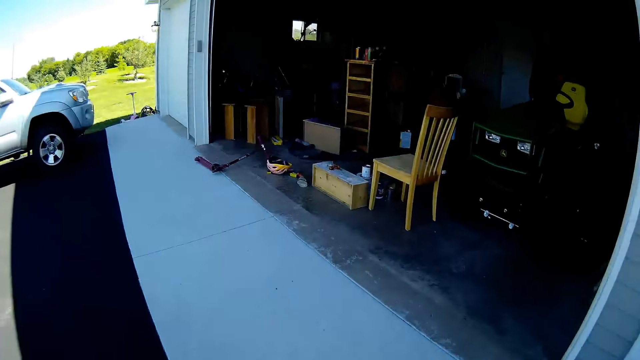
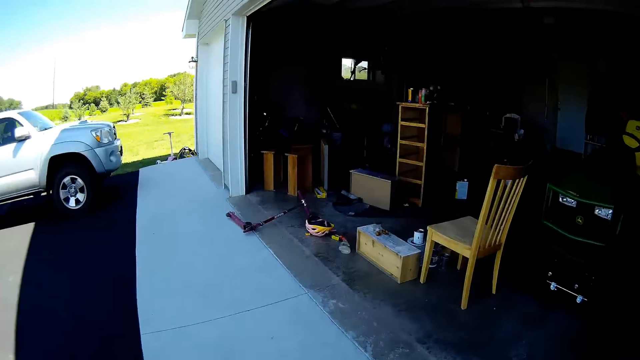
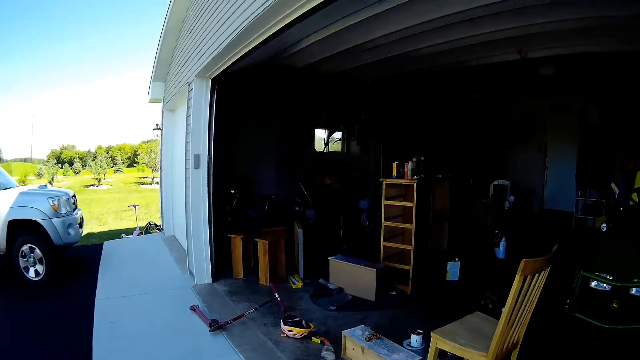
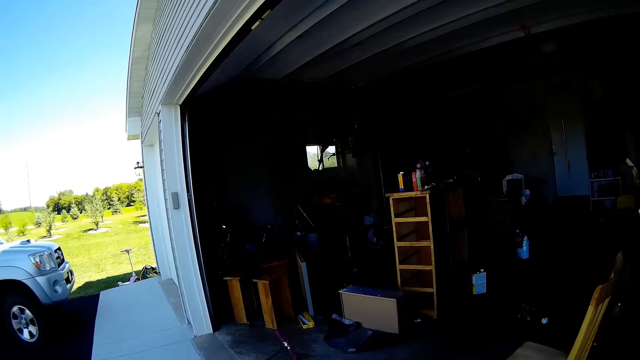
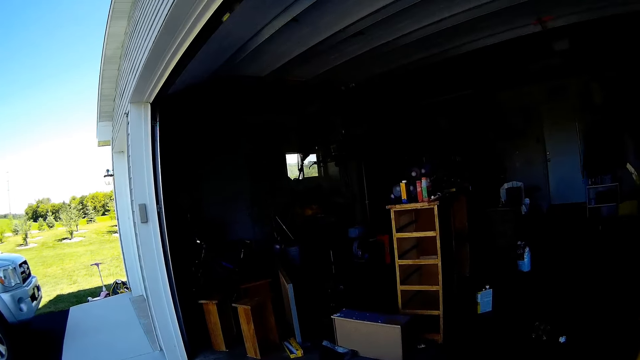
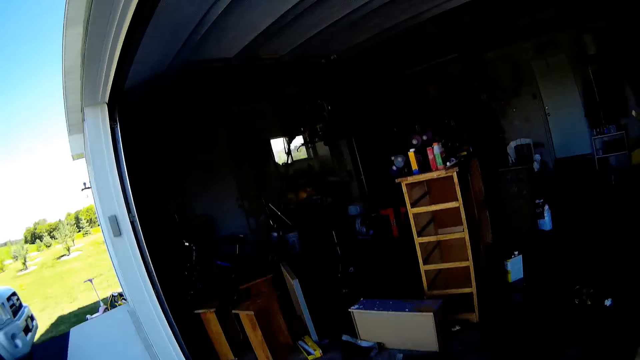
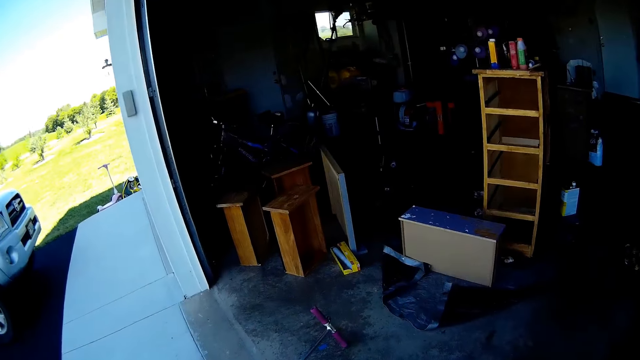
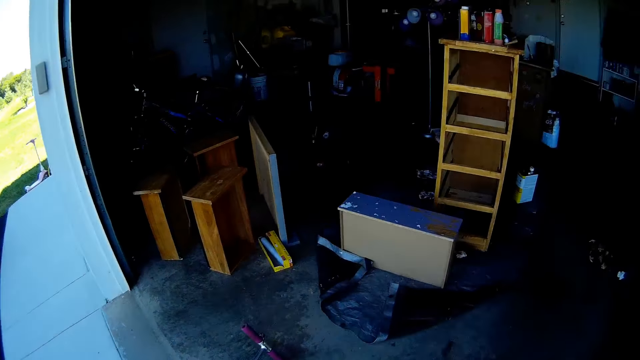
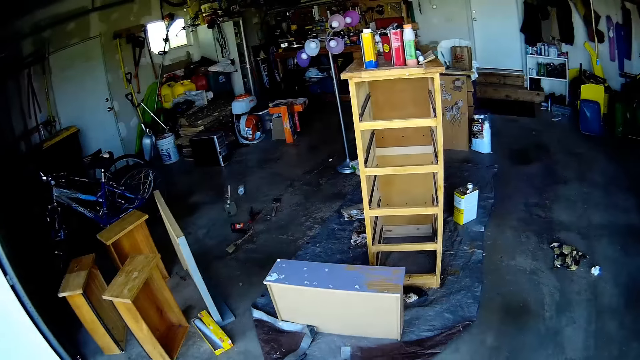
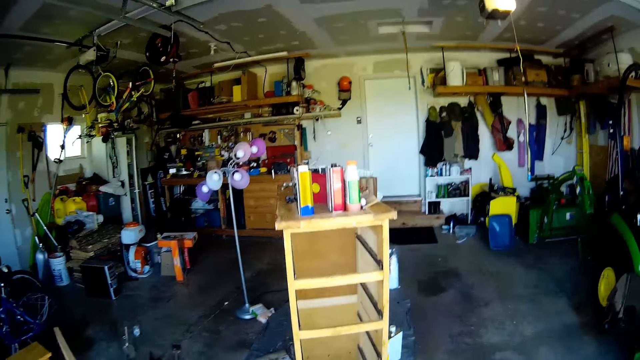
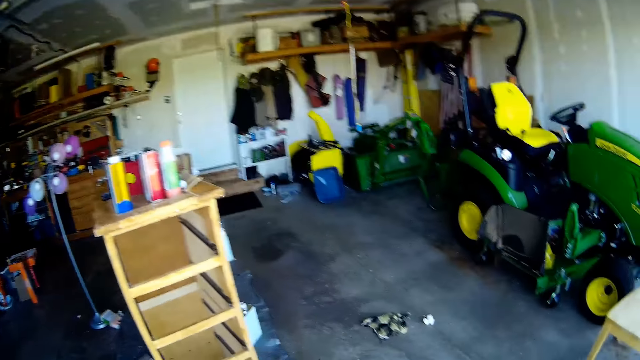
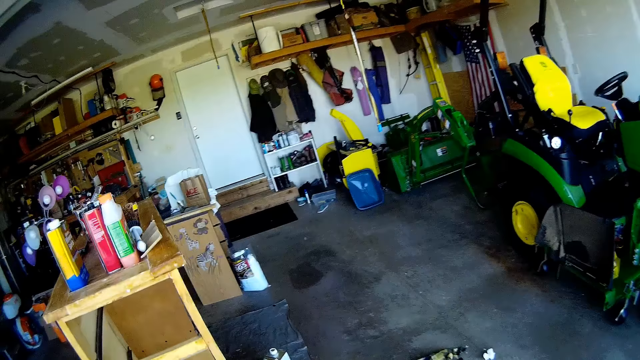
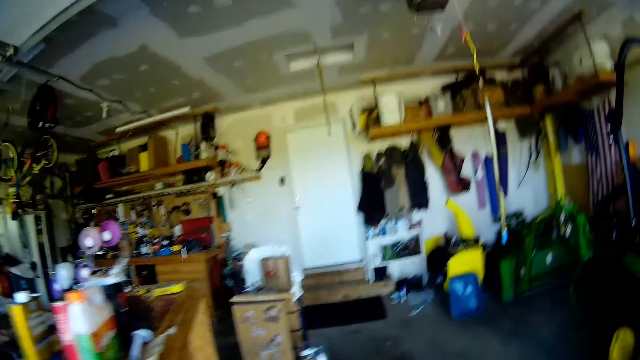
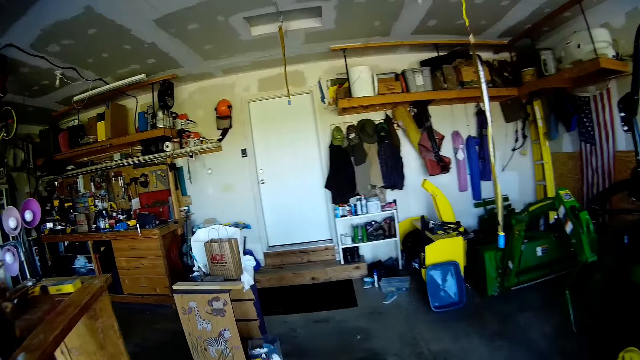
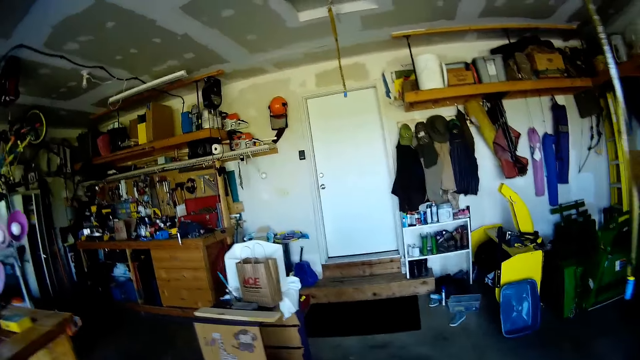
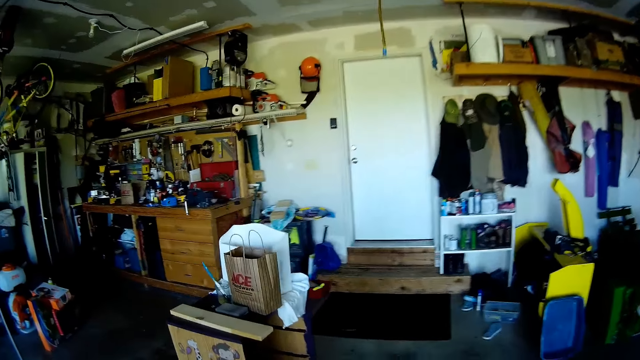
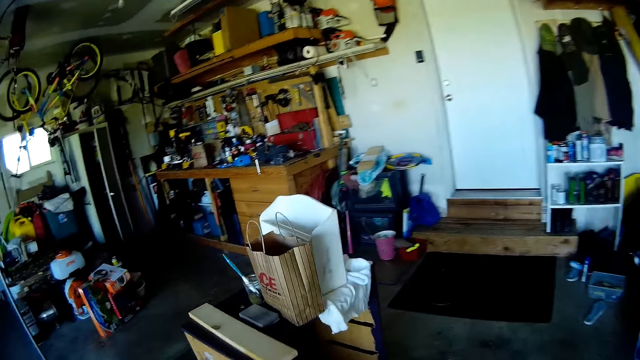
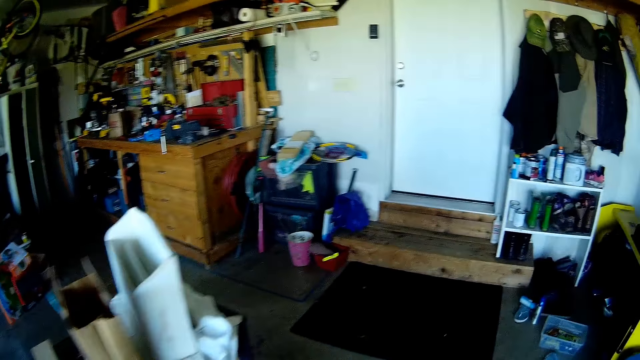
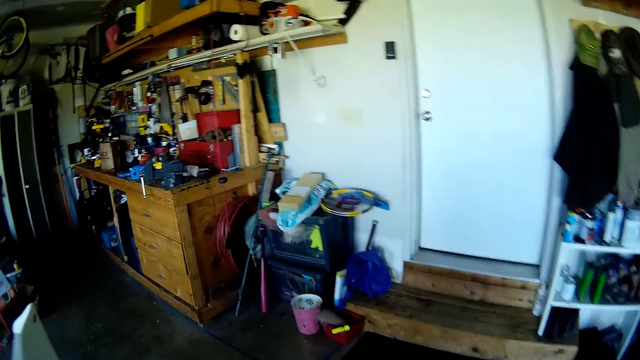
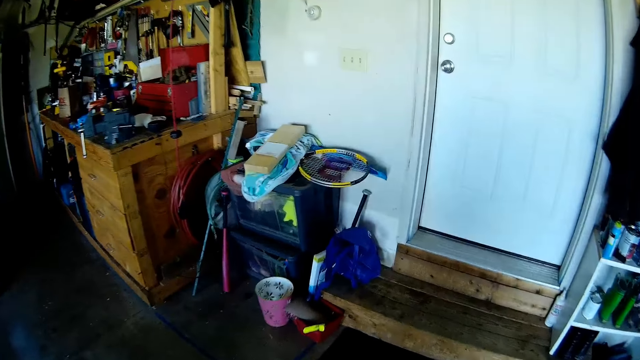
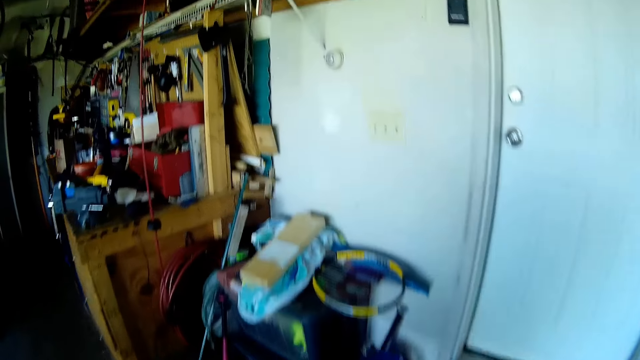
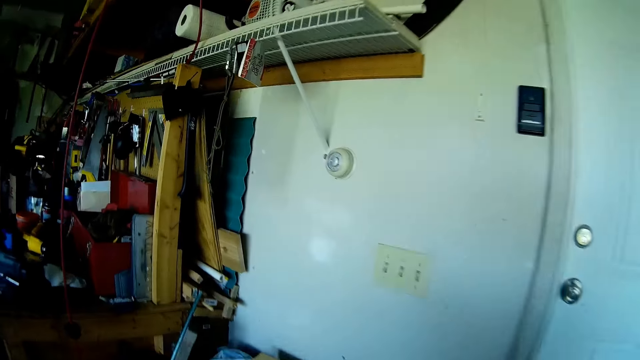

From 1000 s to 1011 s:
The camera wearer walks into the garage.

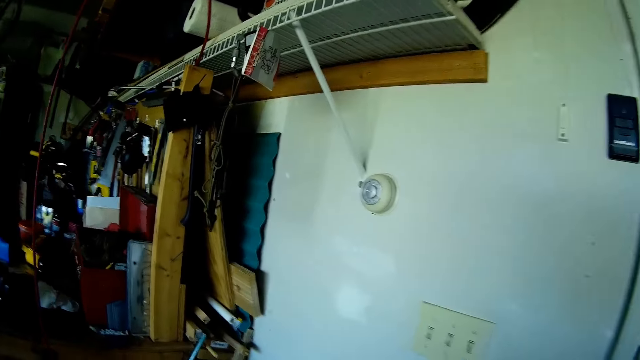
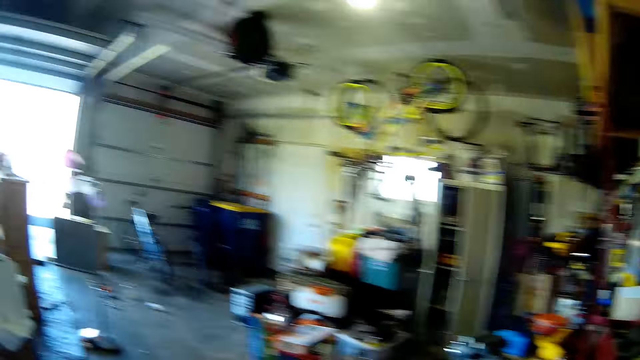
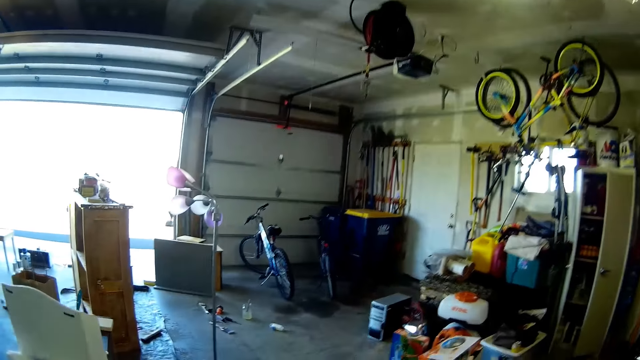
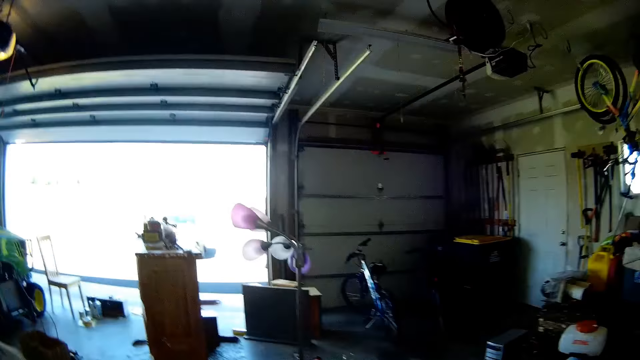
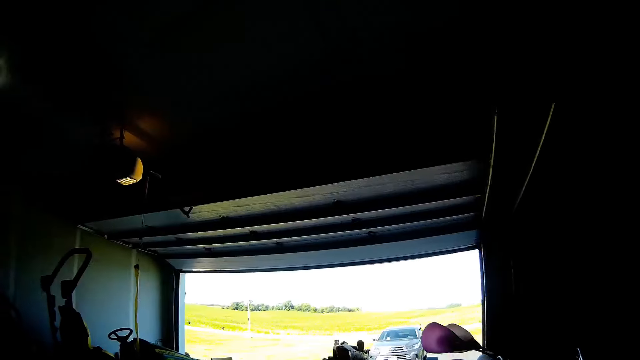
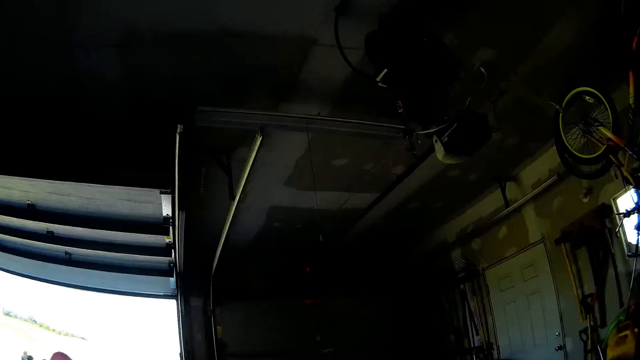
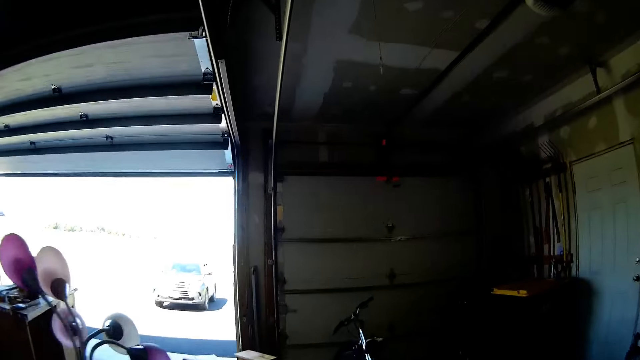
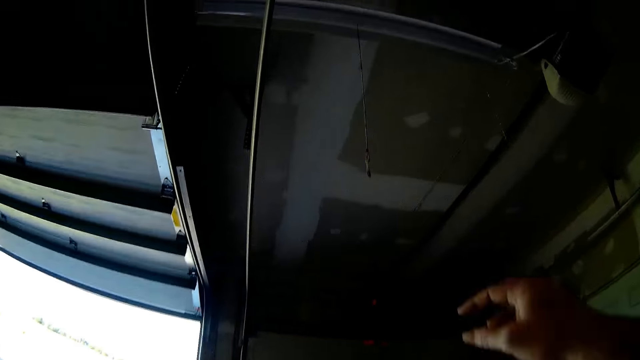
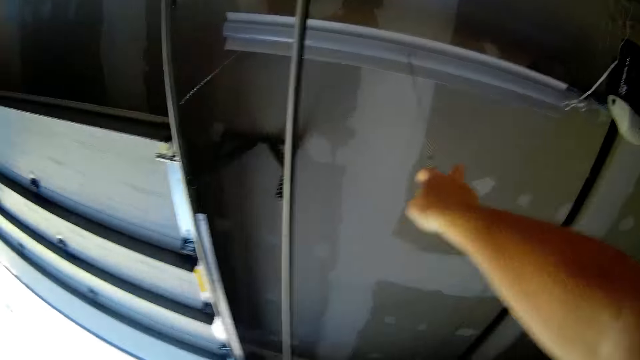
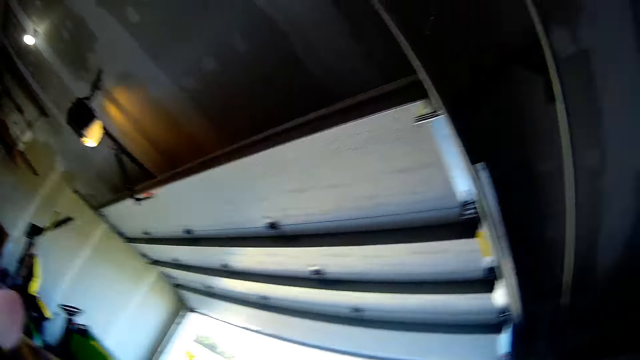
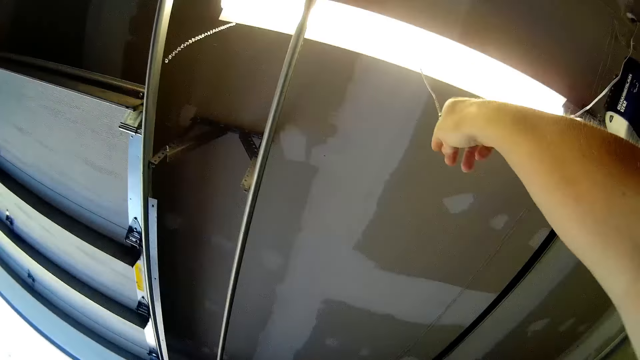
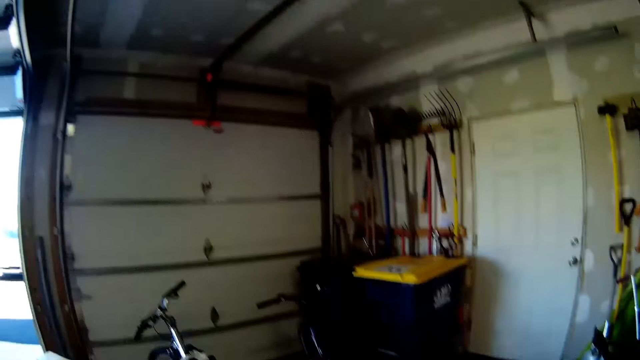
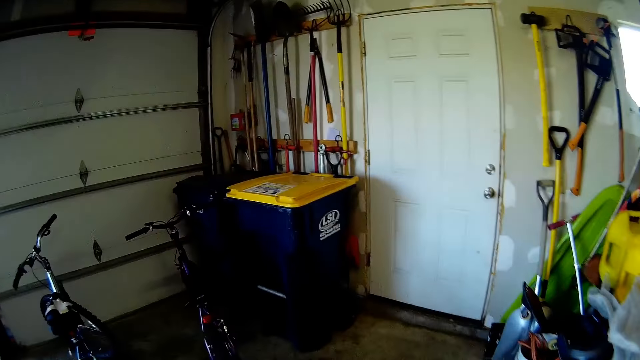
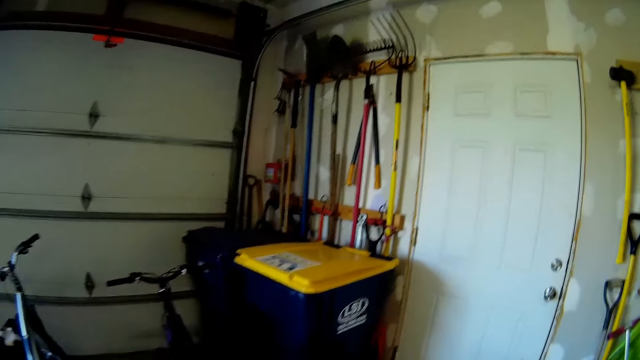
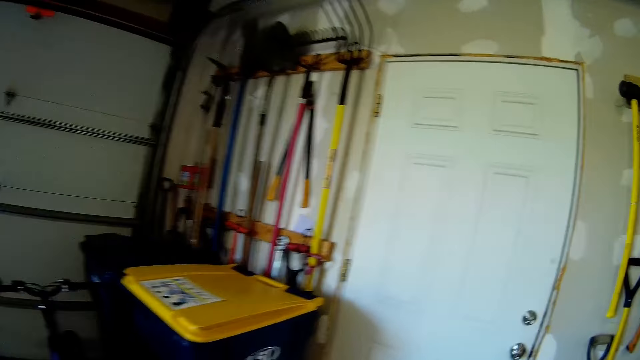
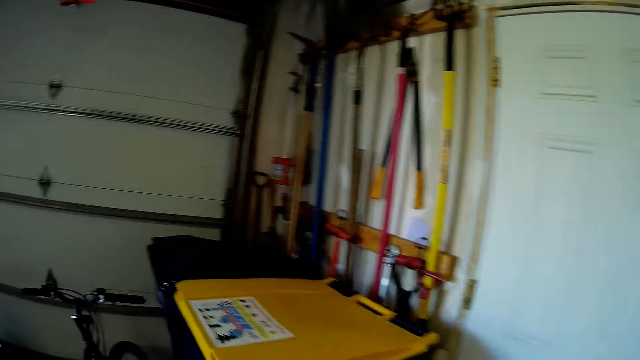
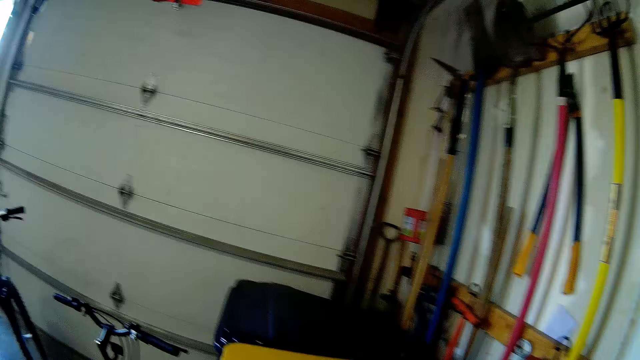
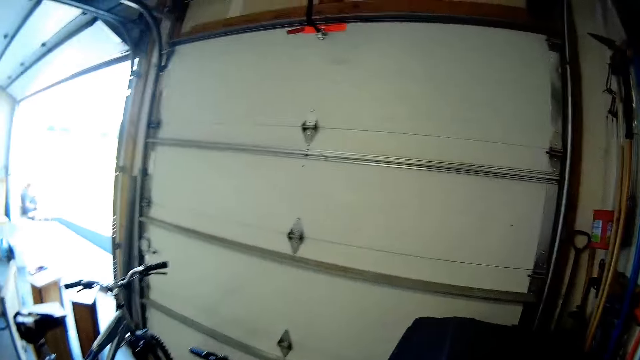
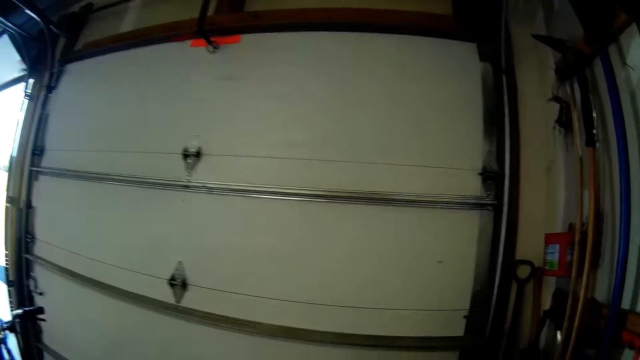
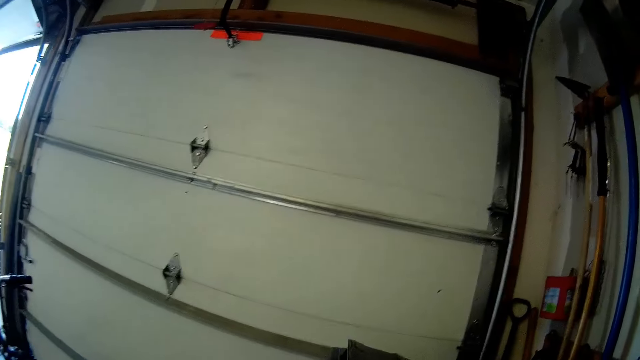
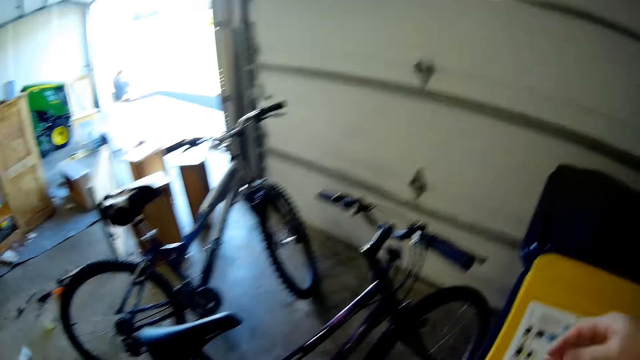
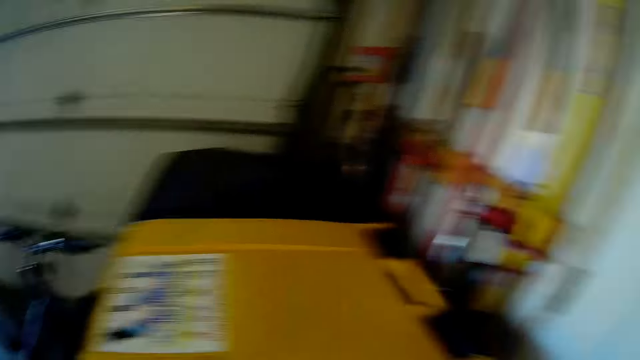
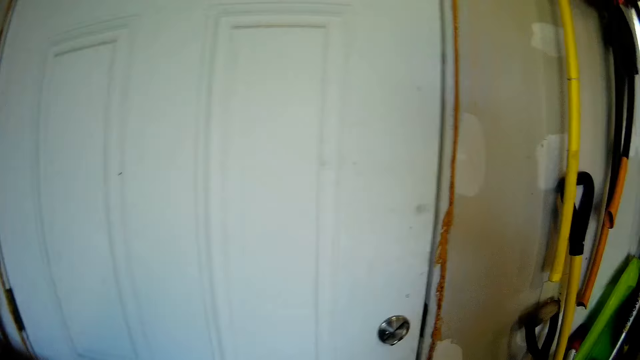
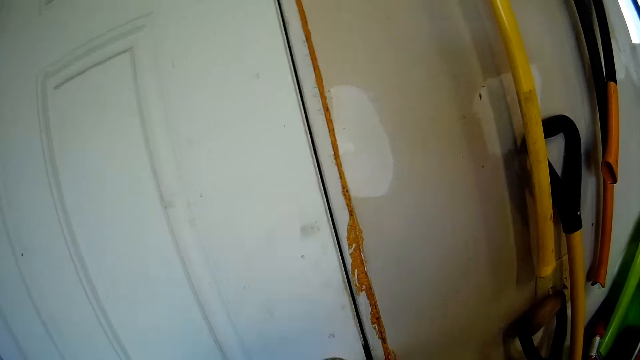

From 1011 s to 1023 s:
The camera wearer walks around the garage. They turn on the light.
